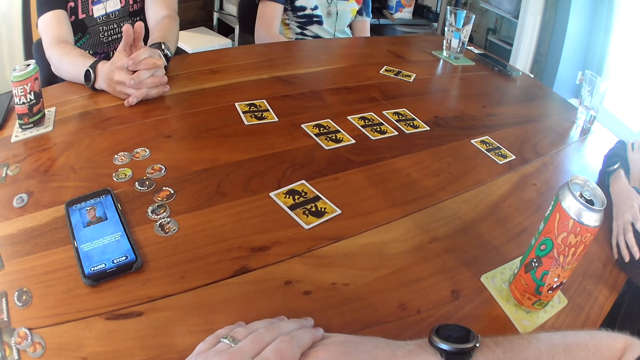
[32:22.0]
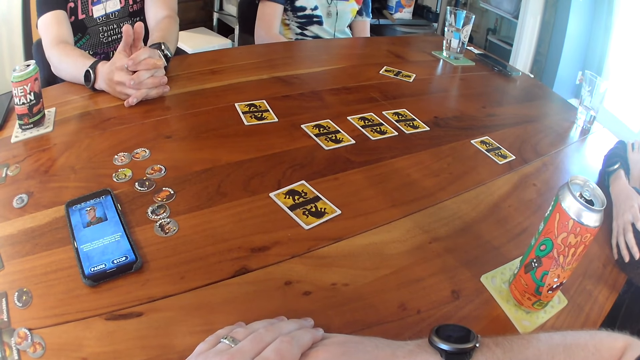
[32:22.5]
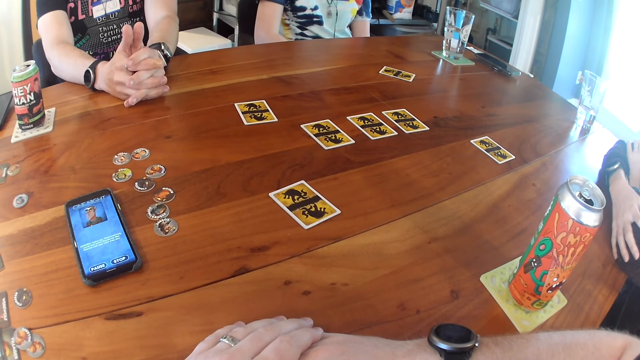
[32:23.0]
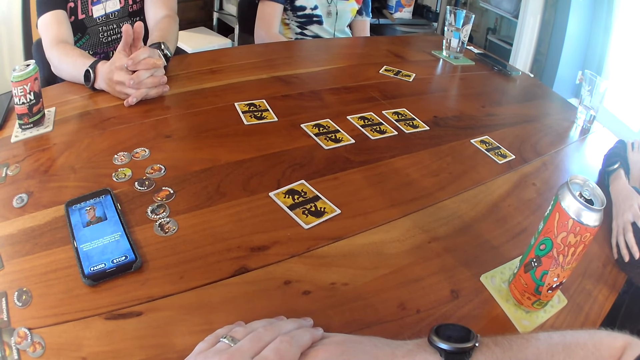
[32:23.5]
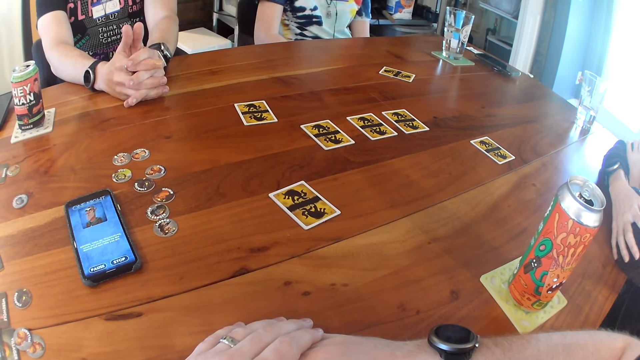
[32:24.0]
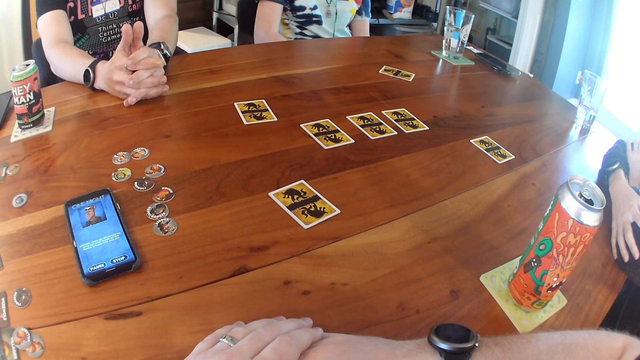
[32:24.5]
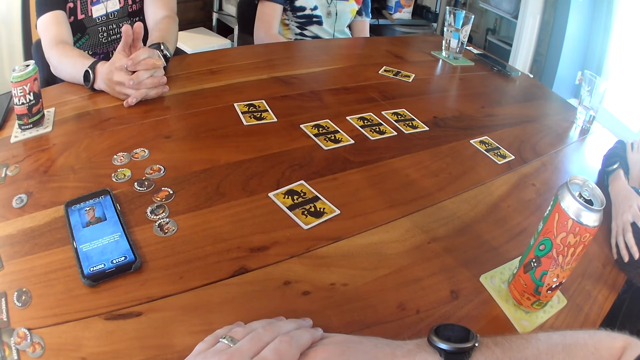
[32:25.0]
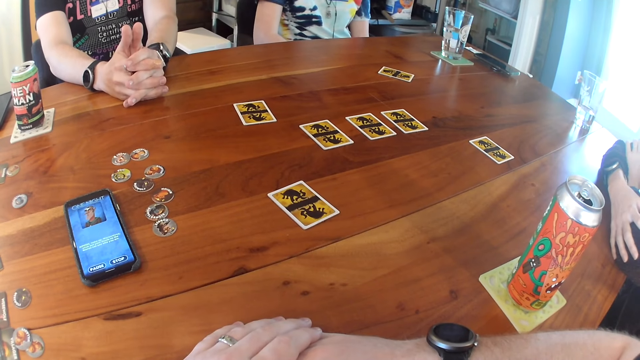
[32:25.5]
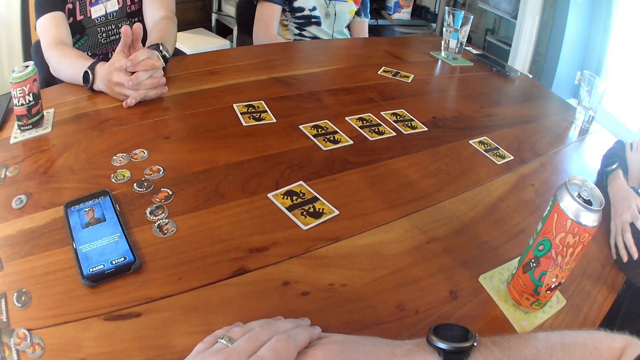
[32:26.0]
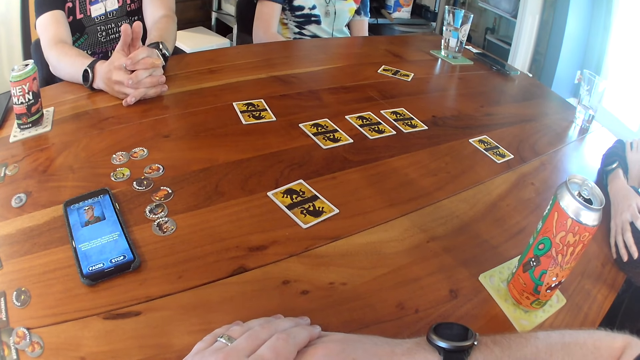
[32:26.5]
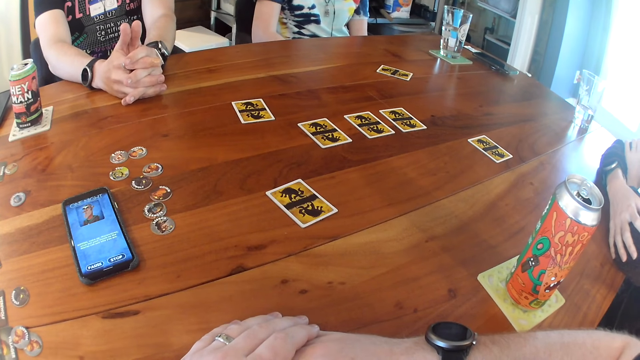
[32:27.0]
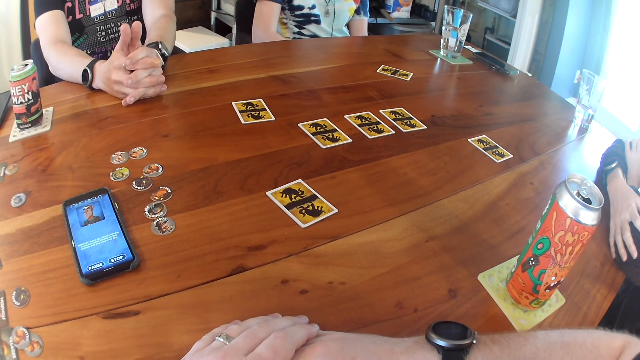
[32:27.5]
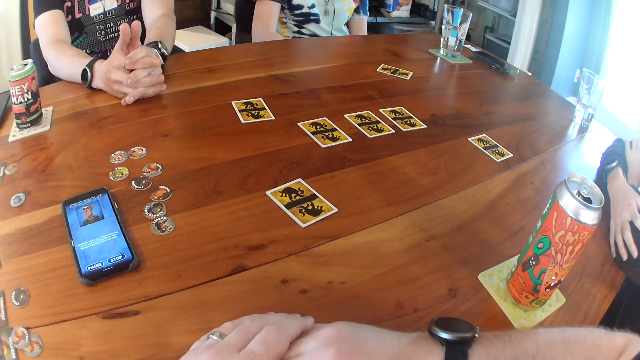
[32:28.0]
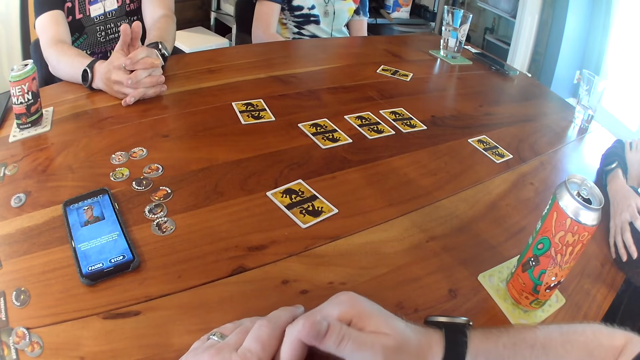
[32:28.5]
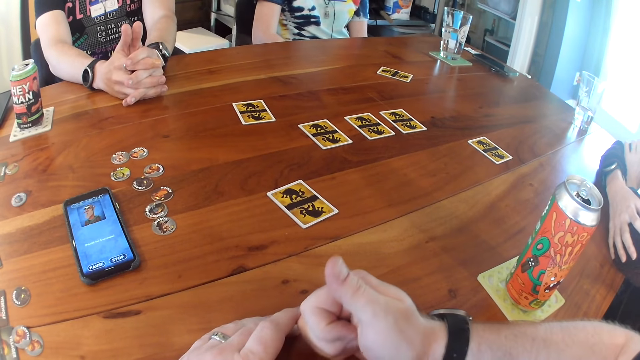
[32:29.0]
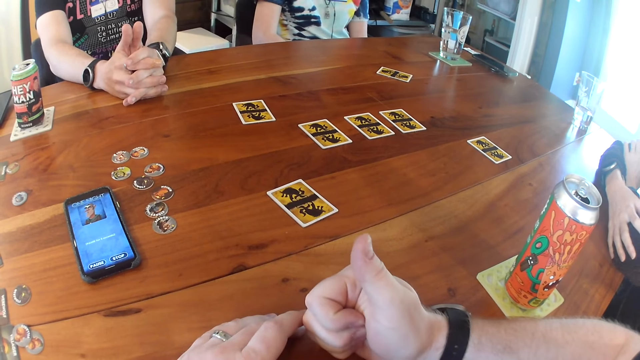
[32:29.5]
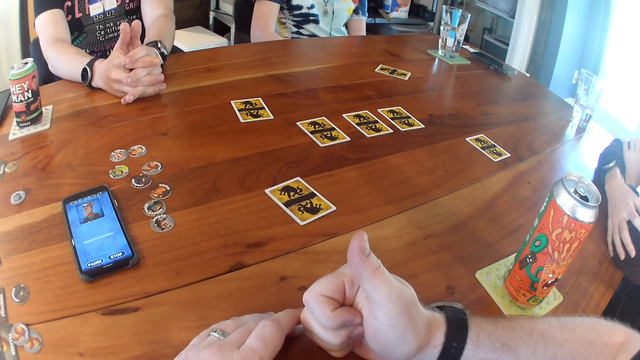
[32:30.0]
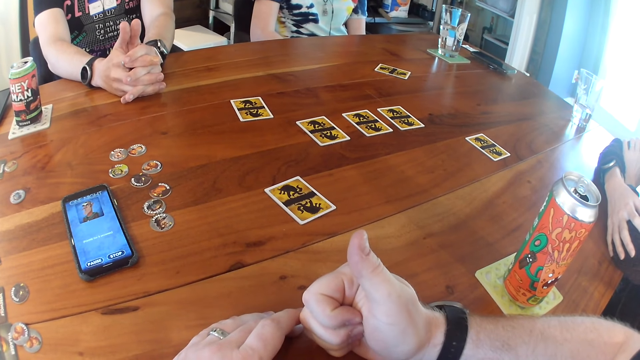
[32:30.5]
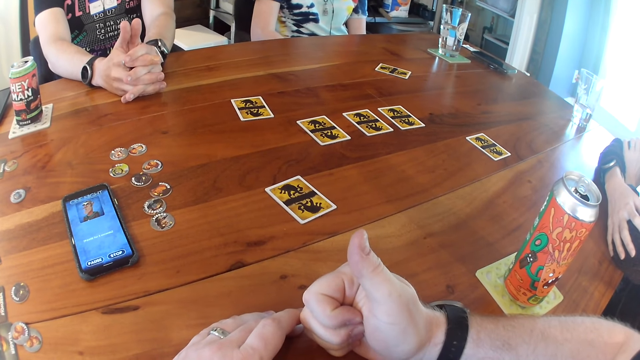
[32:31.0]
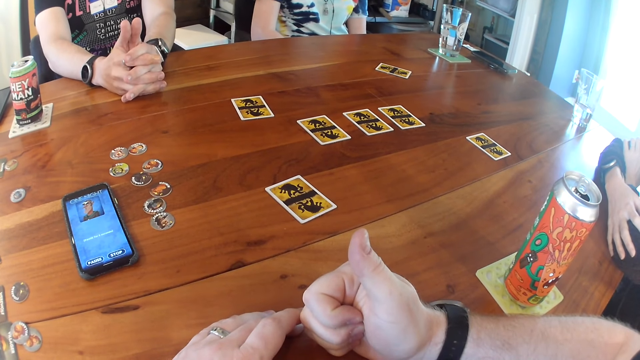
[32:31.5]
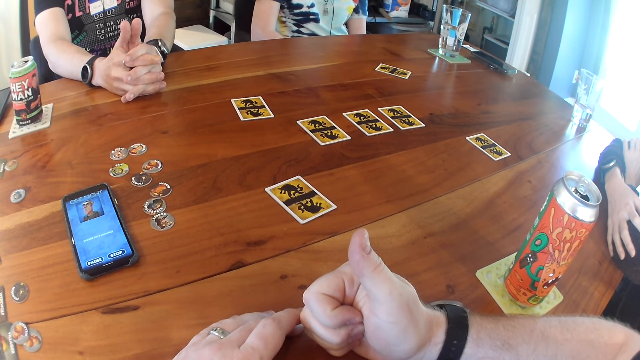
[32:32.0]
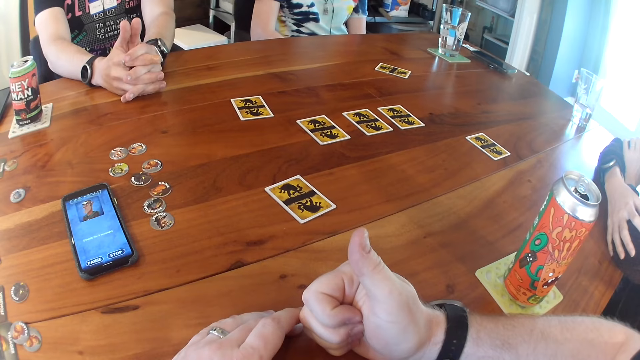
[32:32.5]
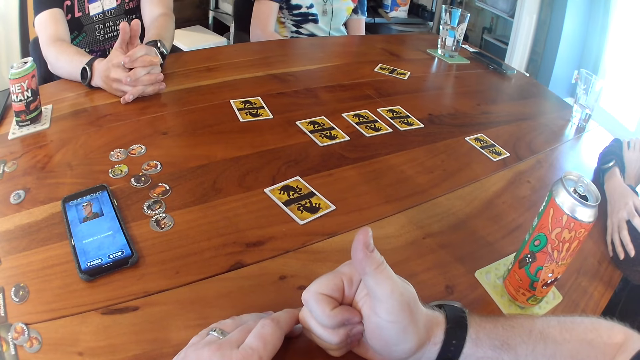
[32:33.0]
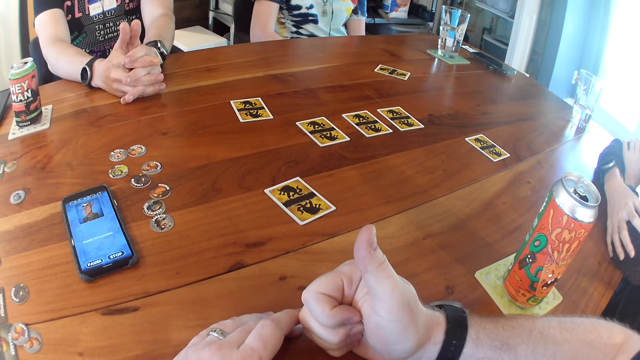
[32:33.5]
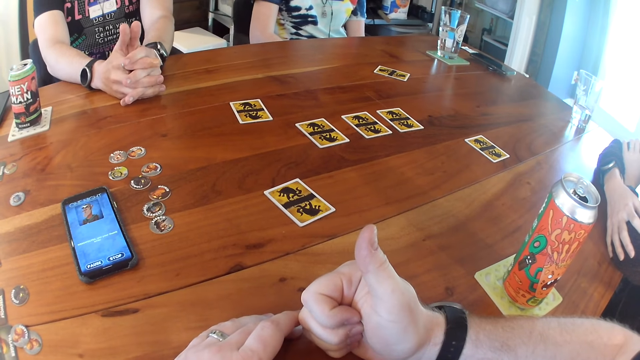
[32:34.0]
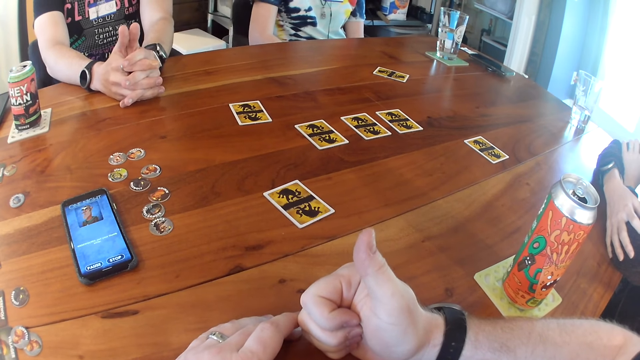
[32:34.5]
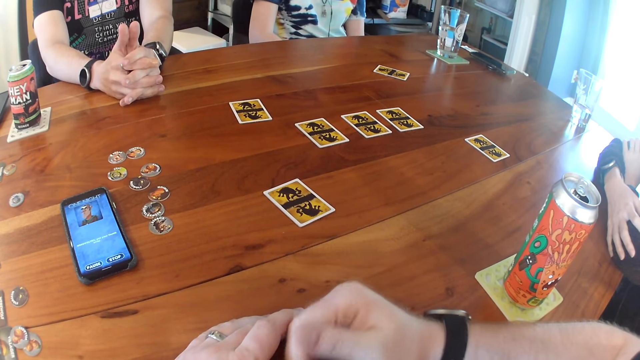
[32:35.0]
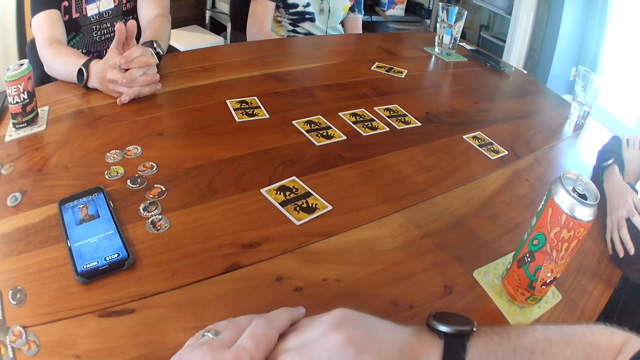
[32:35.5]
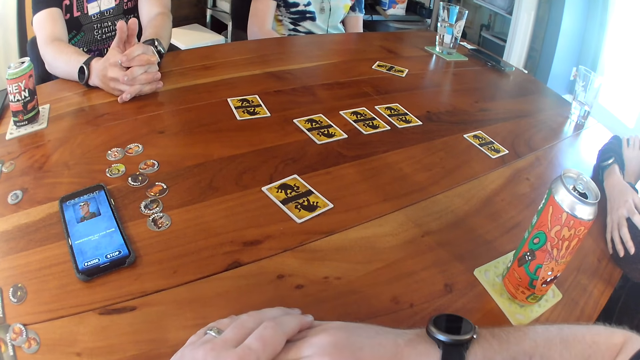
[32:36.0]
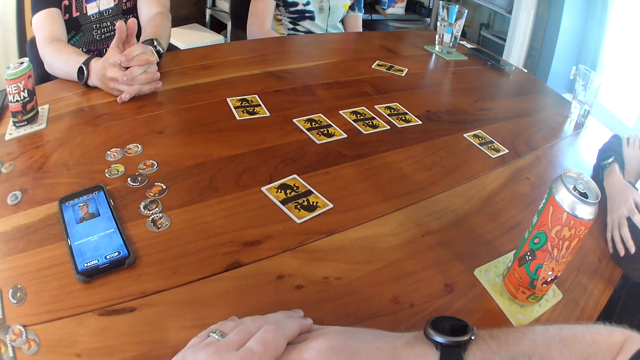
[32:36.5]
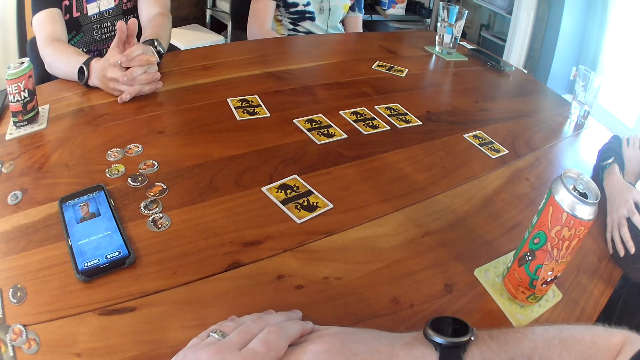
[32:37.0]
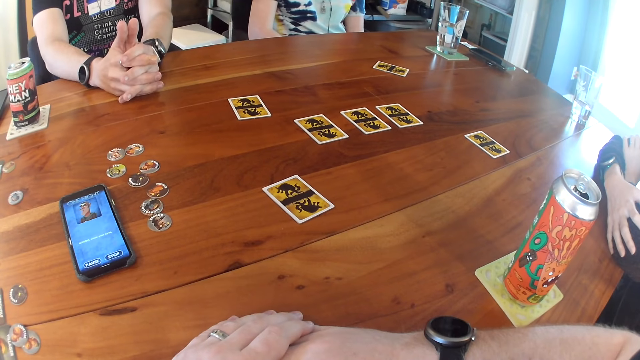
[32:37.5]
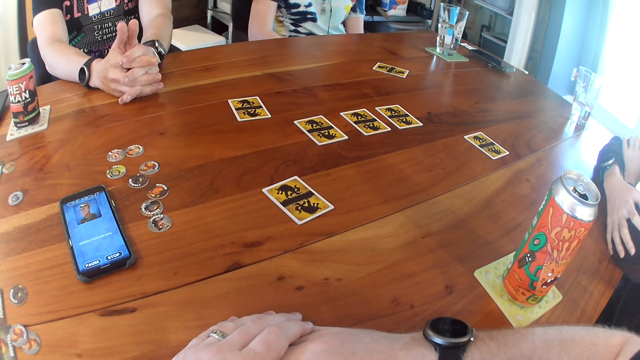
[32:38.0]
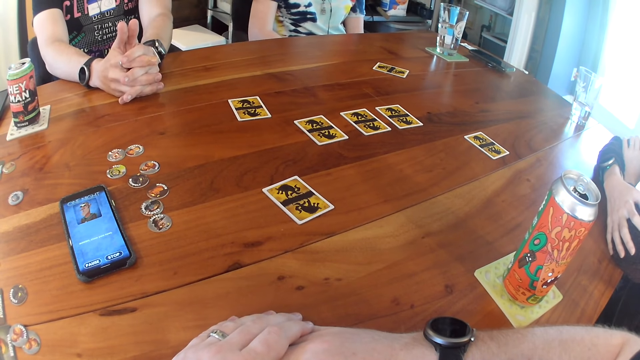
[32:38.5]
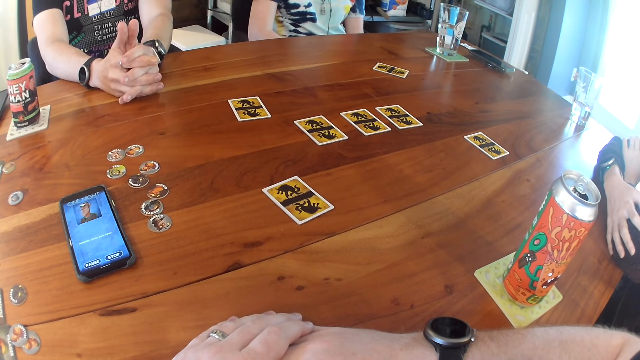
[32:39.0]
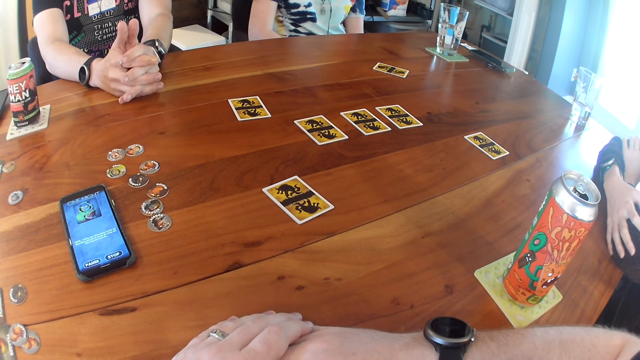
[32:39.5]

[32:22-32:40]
The camera wearer raises a thumb. They put the thumb down.

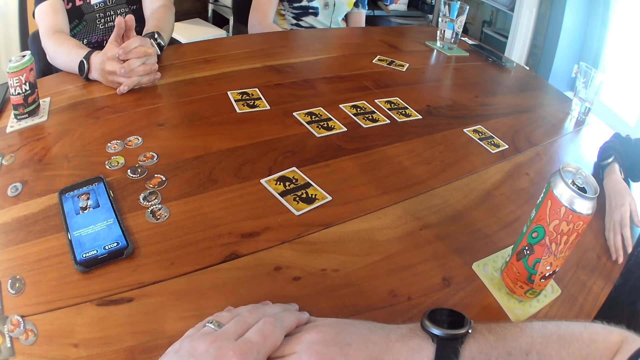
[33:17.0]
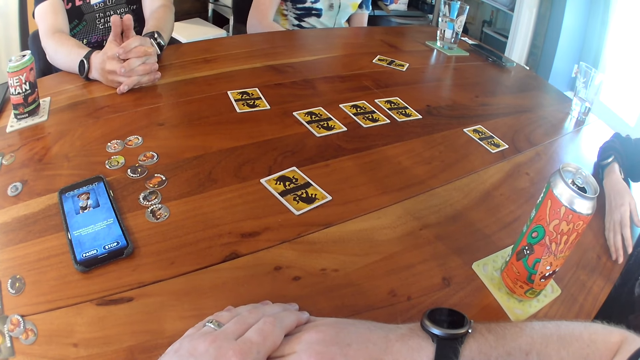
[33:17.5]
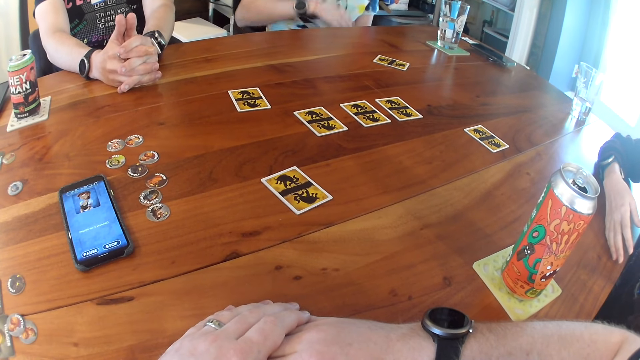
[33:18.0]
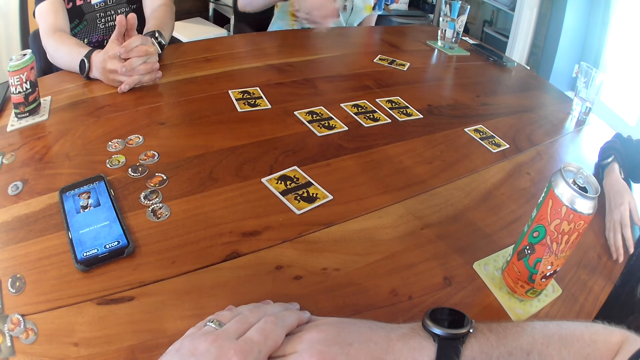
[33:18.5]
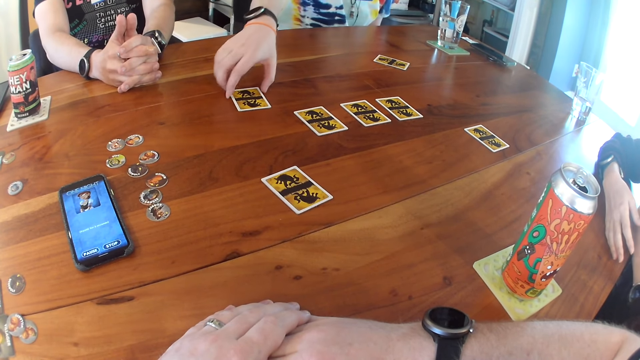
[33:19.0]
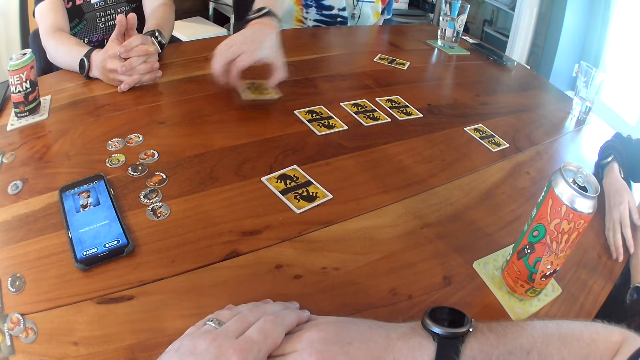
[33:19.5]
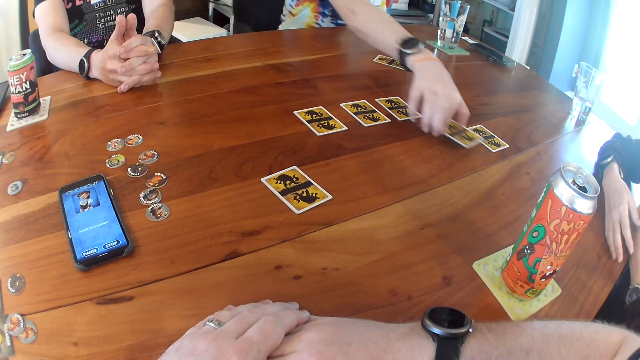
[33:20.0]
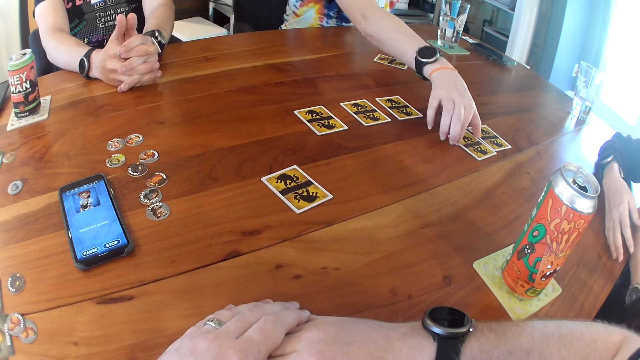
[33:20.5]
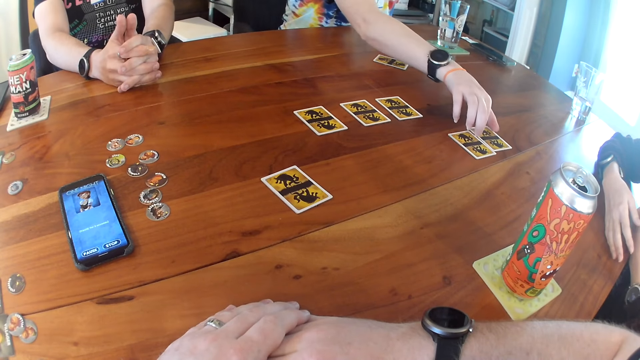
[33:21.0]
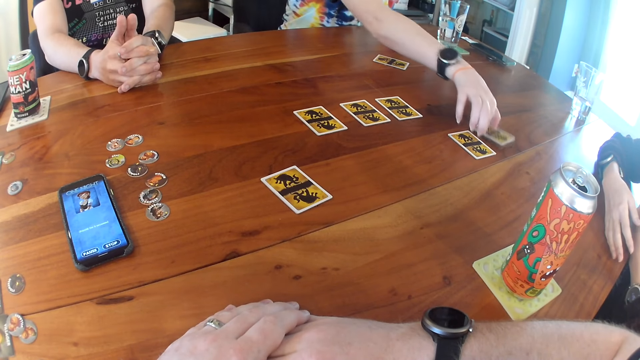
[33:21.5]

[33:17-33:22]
A woman exchanges cards on the table. She moves the card on the table with her right hand. She moves the card on the table with her right hand again.
